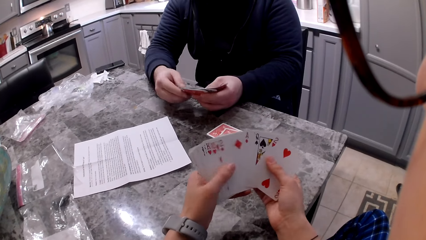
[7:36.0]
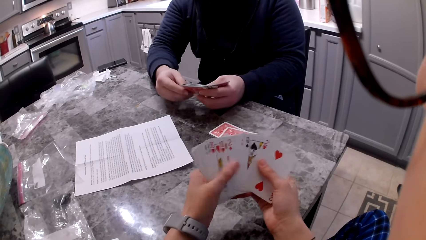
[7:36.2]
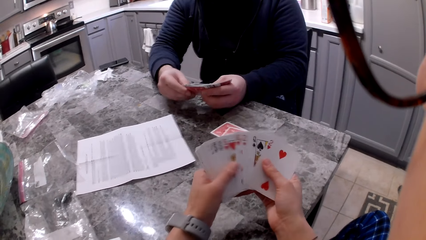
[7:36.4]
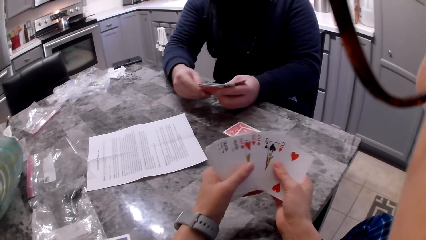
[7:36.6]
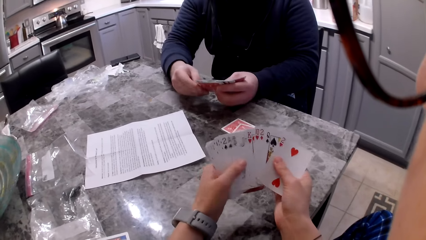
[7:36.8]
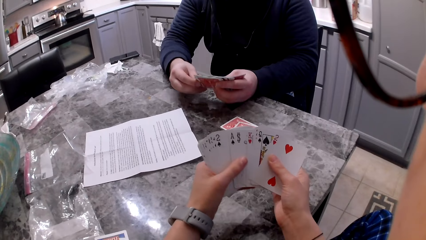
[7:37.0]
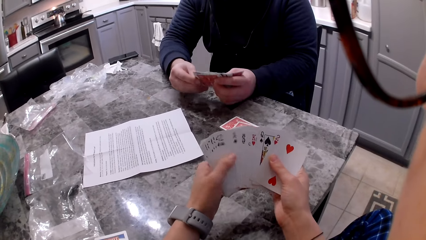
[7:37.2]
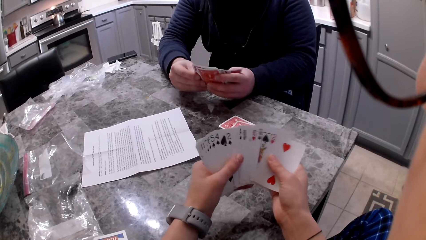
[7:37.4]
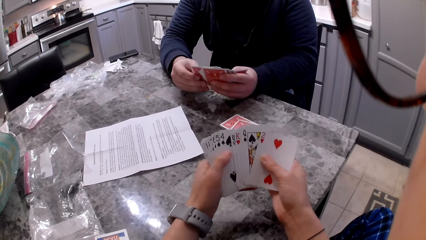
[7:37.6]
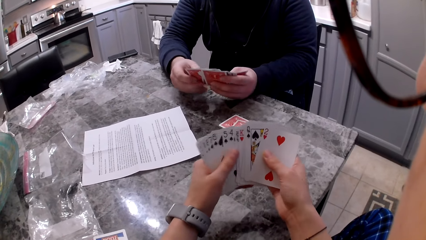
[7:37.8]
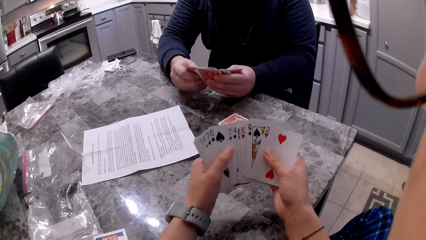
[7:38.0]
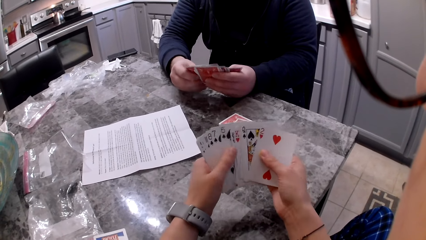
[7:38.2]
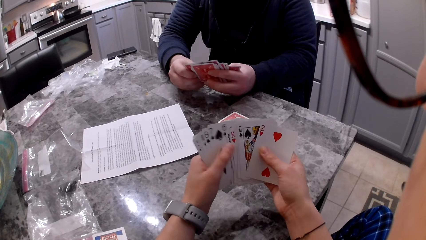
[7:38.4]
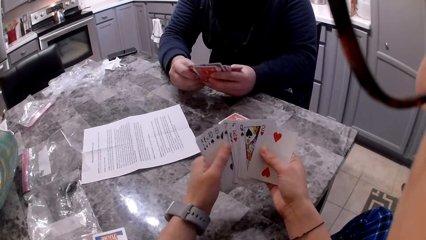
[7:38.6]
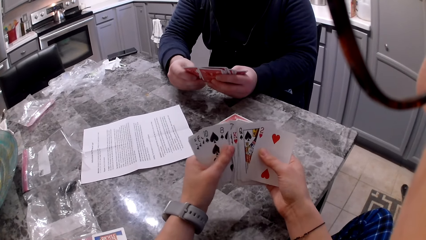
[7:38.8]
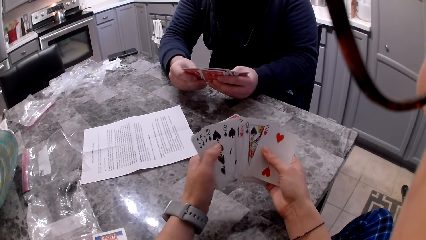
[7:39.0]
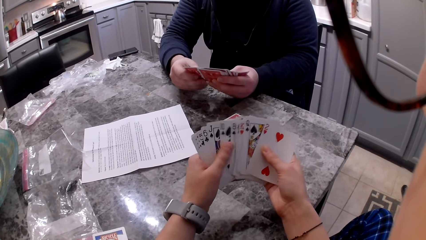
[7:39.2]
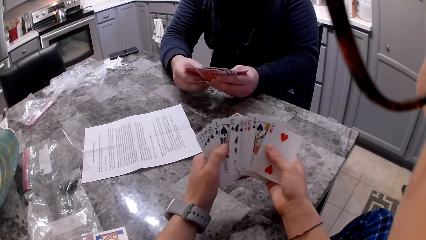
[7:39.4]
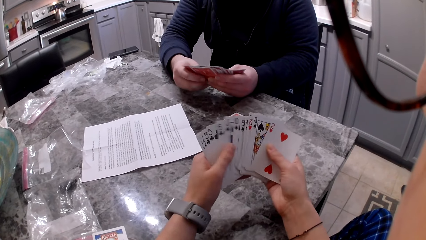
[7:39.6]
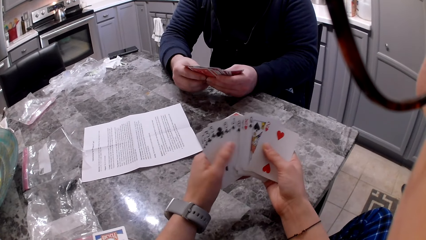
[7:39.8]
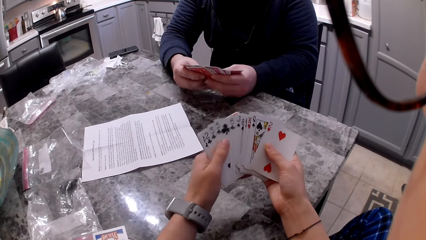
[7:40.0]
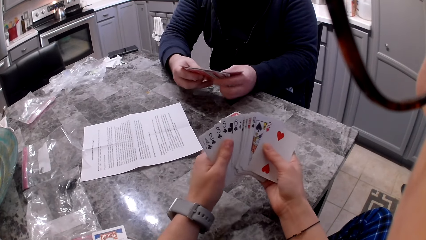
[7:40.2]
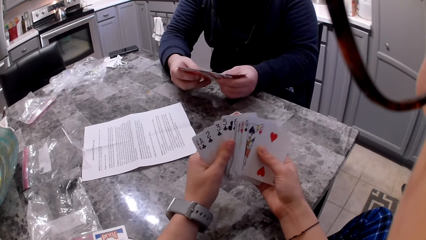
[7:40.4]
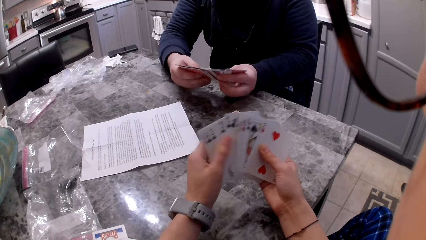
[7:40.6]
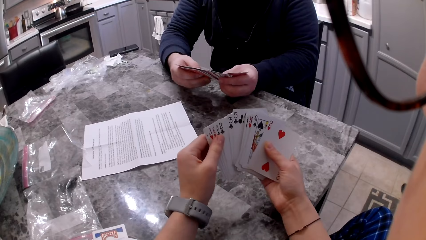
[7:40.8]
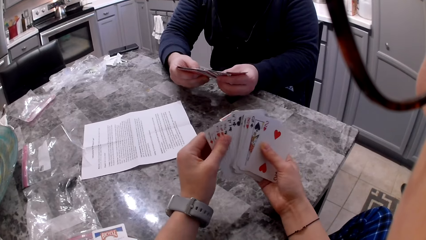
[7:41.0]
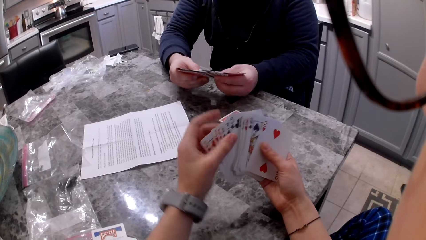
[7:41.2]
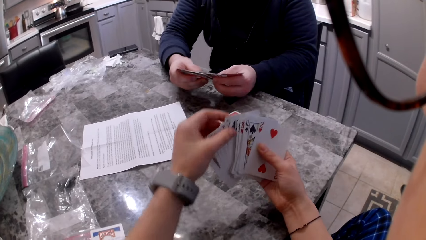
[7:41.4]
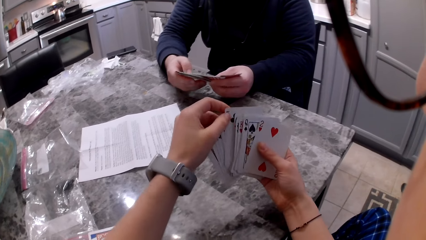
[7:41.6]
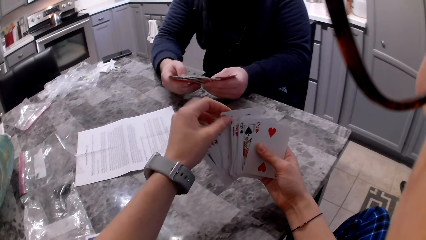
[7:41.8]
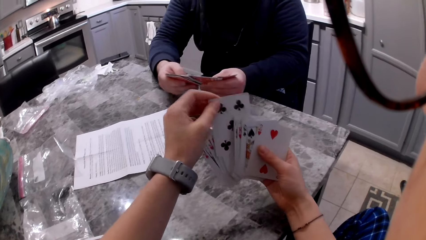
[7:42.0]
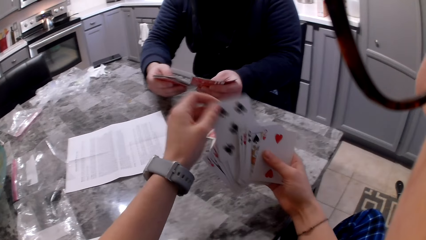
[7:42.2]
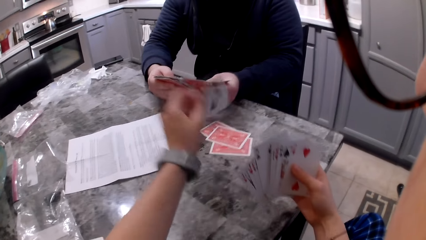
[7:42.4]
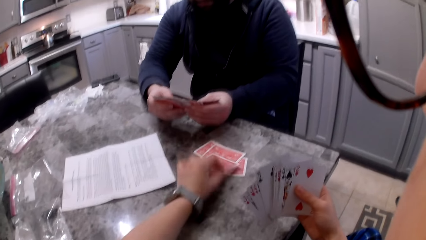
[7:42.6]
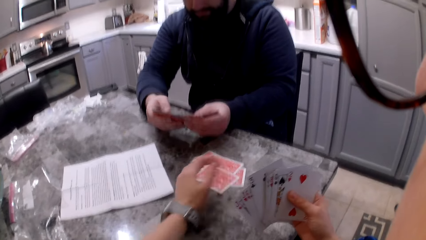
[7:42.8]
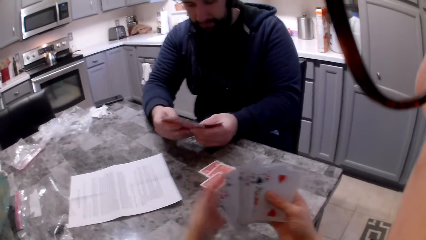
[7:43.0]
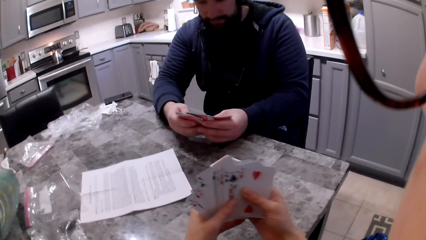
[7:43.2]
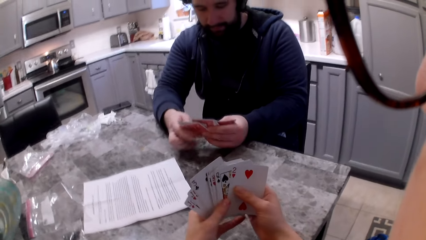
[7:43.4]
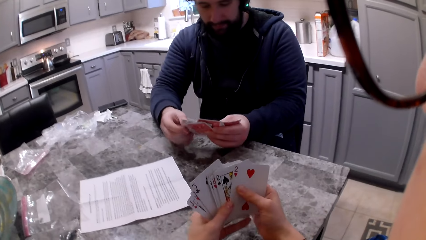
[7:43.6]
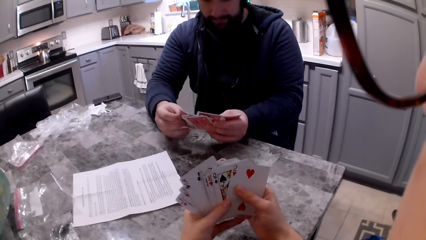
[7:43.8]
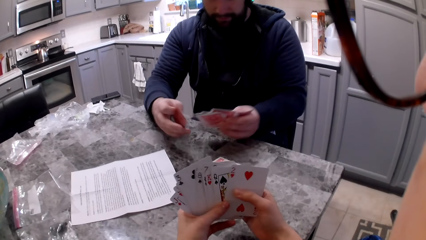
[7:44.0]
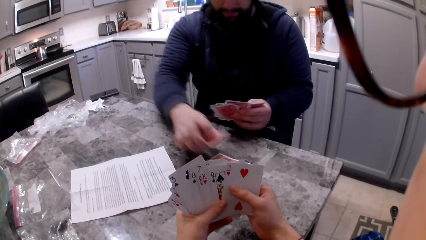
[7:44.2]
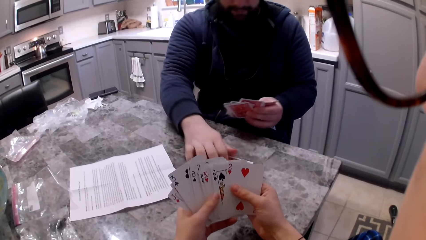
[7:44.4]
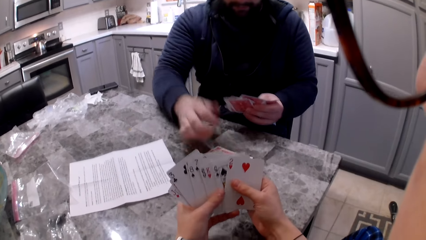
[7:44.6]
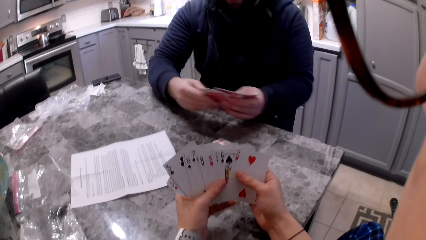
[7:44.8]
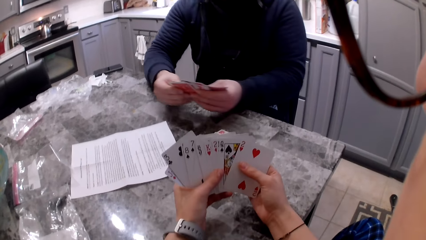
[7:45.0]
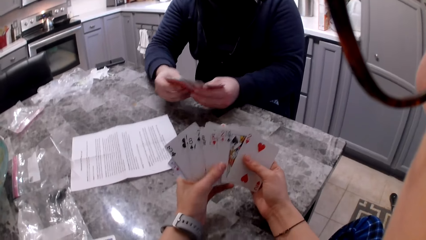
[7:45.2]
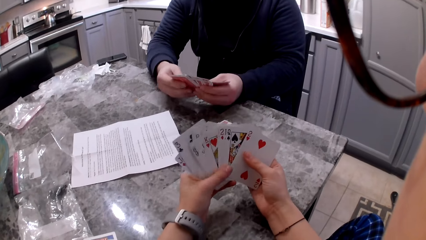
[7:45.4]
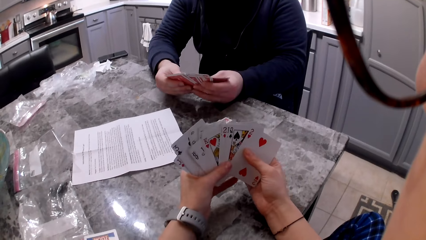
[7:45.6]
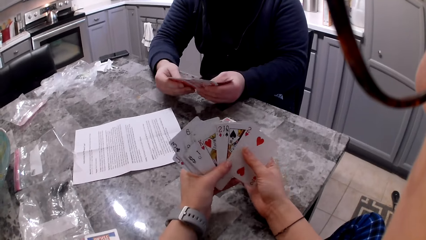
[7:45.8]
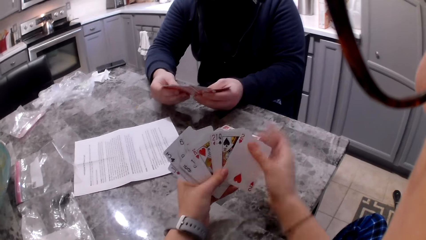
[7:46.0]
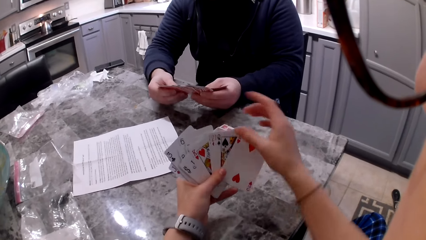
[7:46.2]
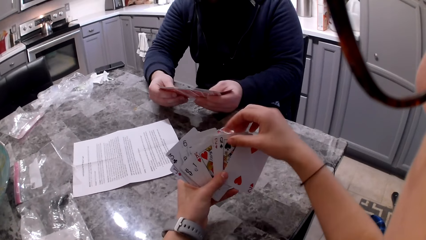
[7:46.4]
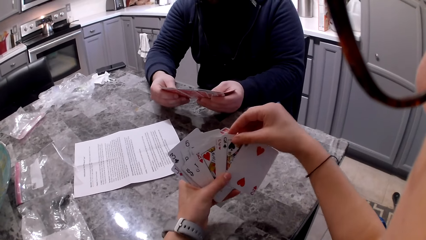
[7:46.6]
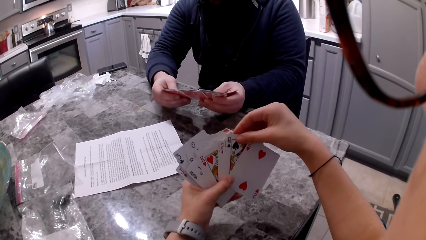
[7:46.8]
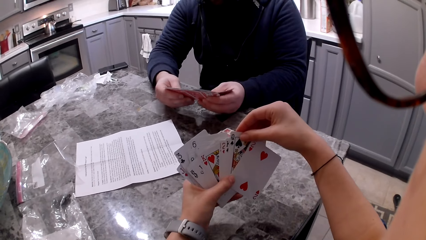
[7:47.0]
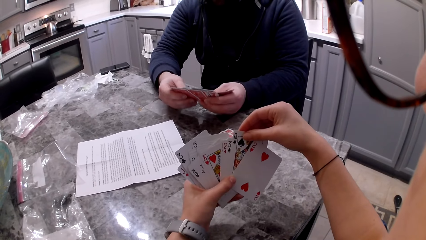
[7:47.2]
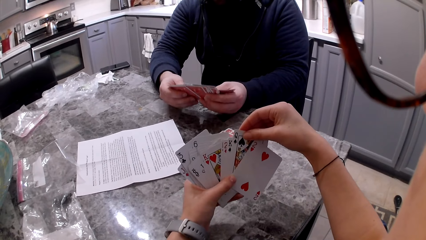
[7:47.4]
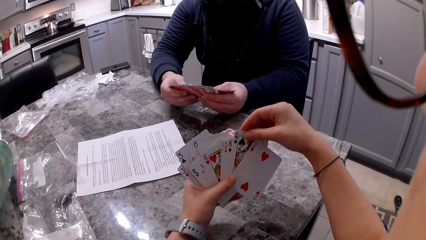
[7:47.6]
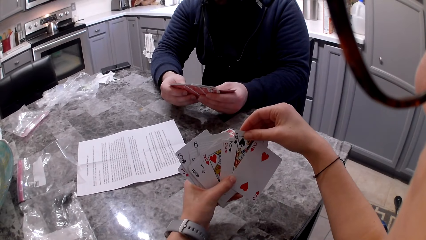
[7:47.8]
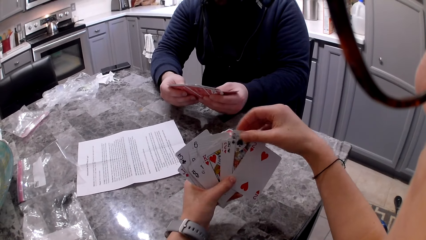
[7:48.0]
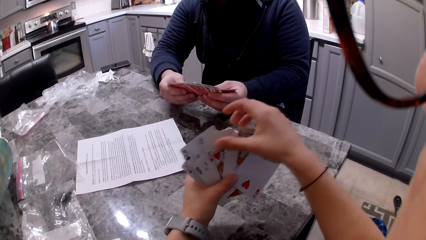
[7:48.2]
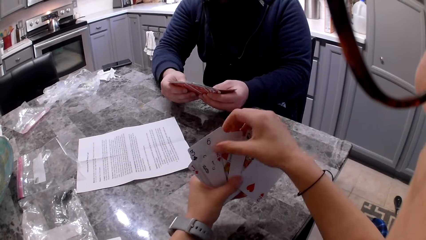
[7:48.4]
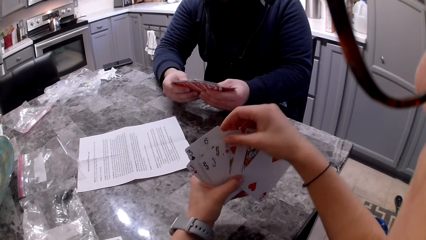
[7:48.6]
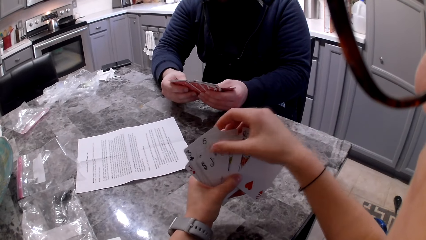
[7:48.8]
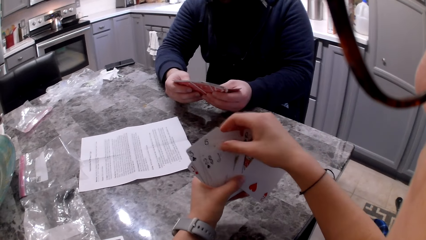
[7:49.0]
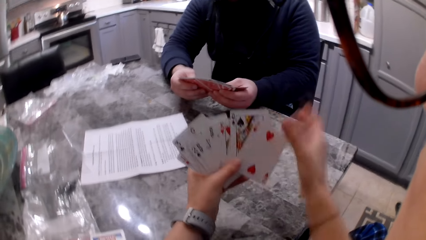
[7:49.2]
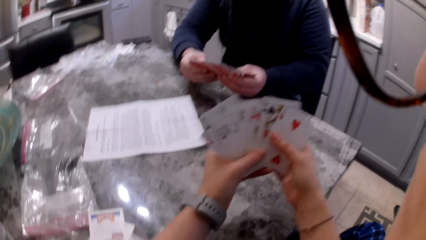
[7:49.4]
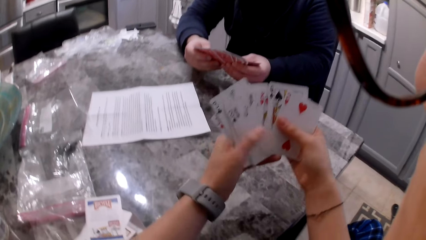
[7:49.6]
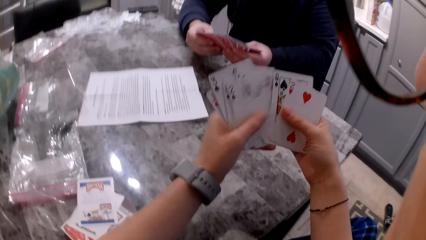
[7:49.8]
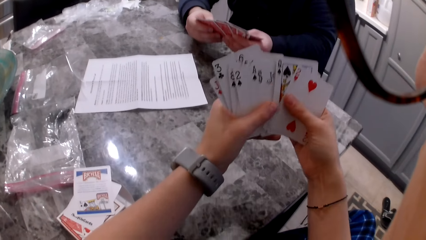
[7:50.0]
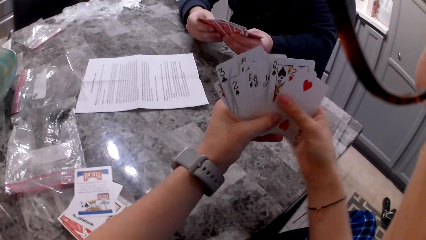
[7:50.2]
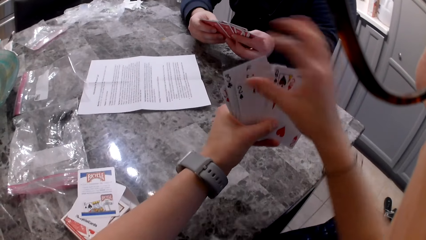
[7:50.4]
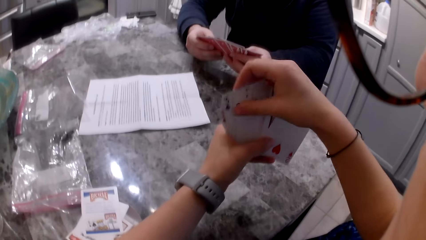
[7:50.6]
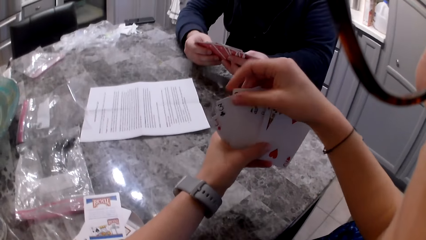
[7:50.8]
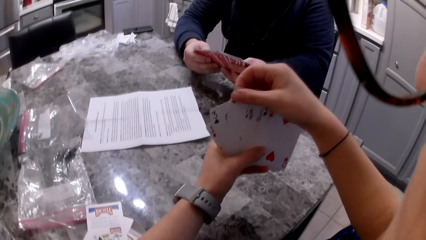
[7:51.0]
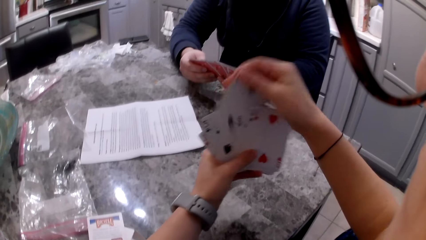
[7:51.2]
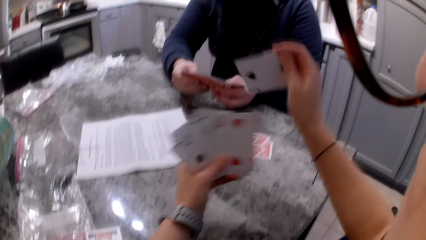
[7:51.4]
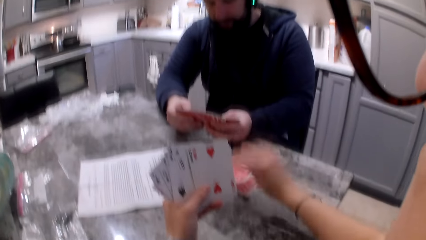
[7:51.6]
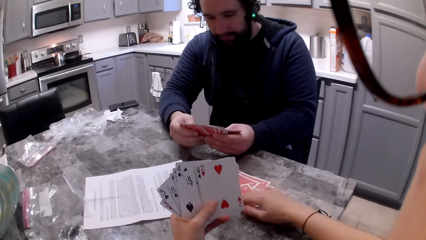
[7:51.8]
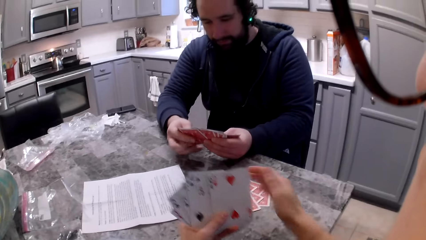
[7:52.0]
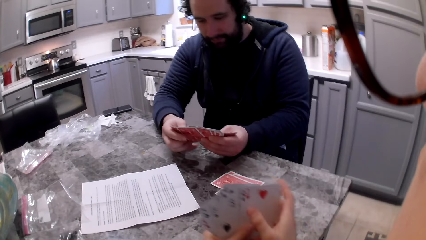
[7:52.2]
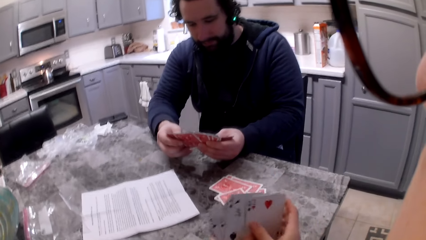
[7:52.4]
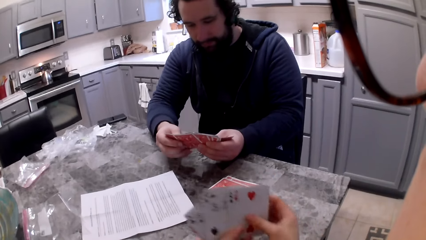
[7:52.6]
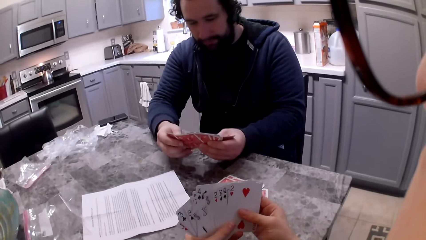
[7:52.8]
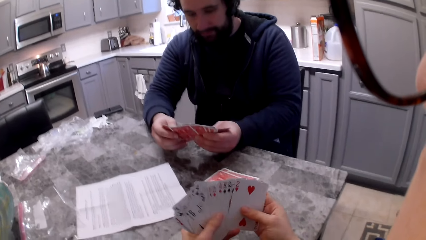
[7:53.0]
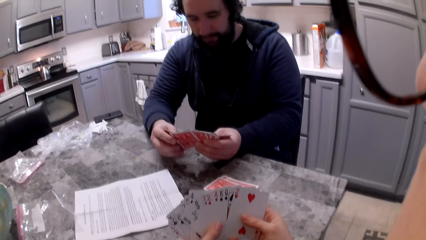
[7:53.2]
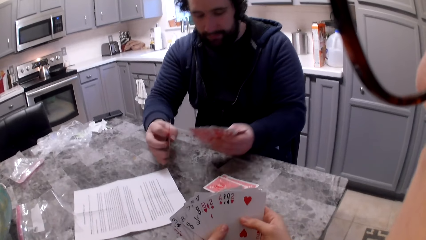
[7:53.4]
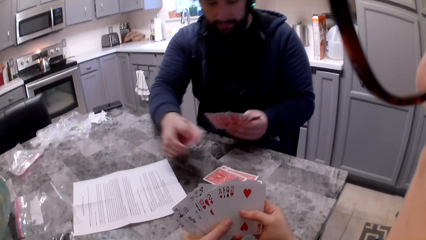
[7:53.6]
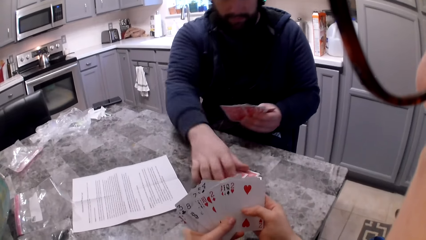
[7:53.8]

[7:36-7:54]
A man shuffles cards in his hands. The camera wearer picks up a card with her right hand. She drops the card on the counter. The man picks up the card with his left hand. The camera wearer shuffles the cards in her hand. The man drops the card on the counter. He shuffles the cards in his hands. The camera wearer touches the cards with her right hand. She shuffles the cards in her hand. She picks up a card with her right hand. She drops the card on the counter. The man shuffles the cards in his hands. The camera wearer shuffles the cards in her hand. The man picks up the card with his left hand.
